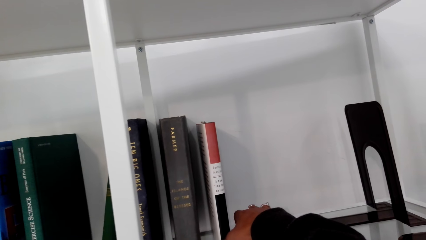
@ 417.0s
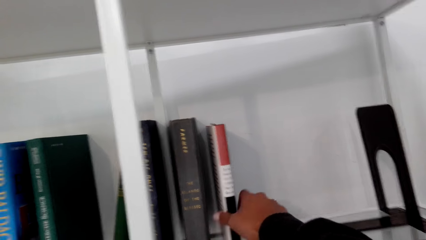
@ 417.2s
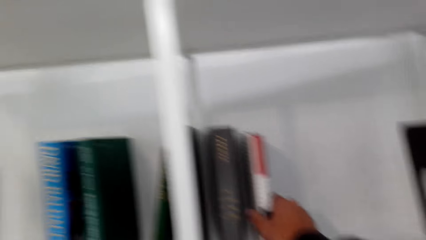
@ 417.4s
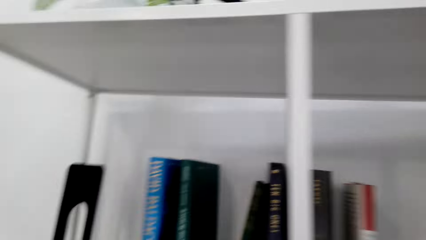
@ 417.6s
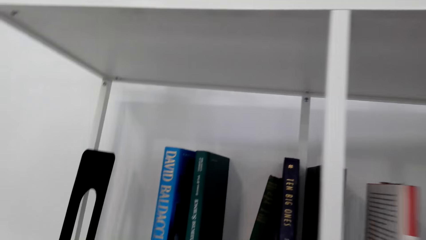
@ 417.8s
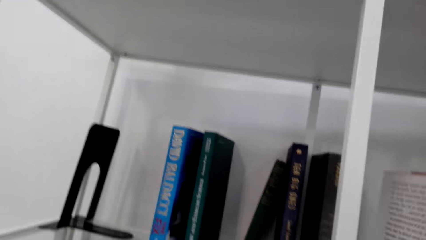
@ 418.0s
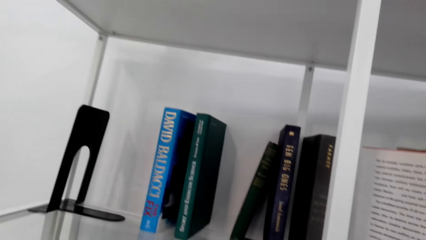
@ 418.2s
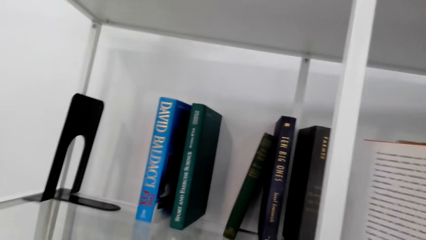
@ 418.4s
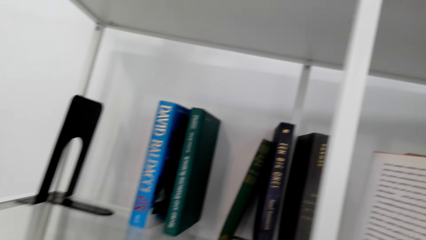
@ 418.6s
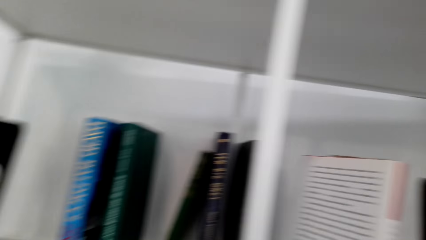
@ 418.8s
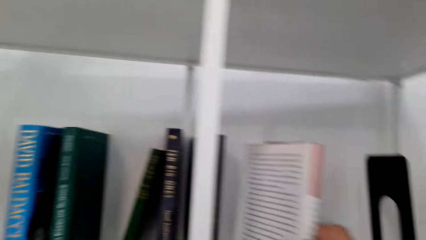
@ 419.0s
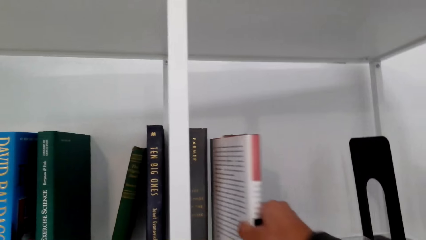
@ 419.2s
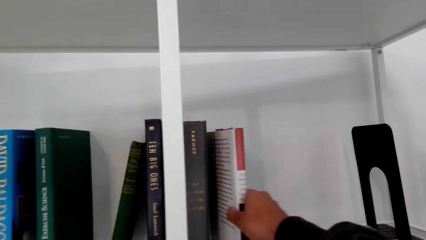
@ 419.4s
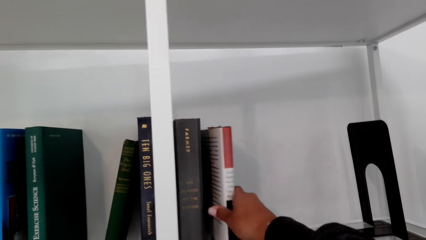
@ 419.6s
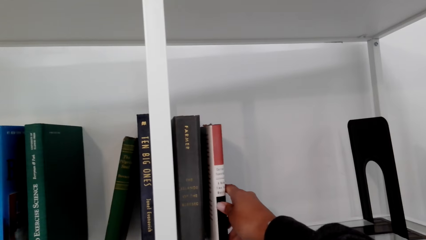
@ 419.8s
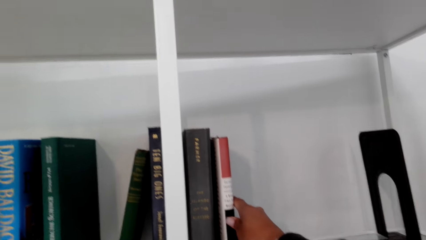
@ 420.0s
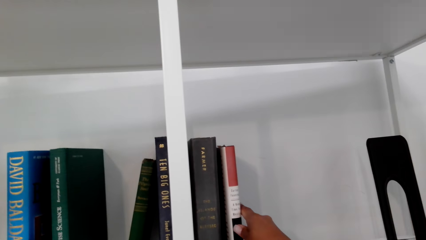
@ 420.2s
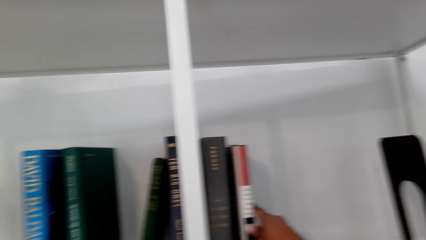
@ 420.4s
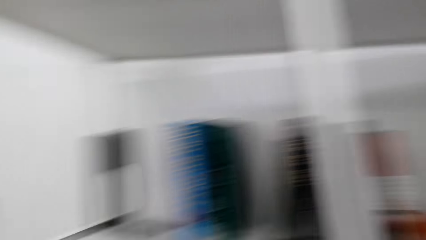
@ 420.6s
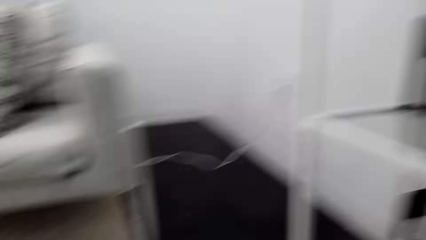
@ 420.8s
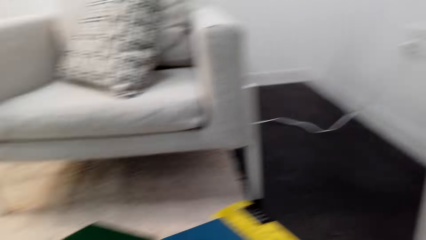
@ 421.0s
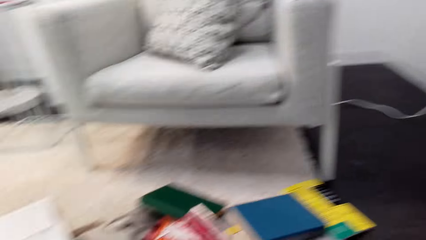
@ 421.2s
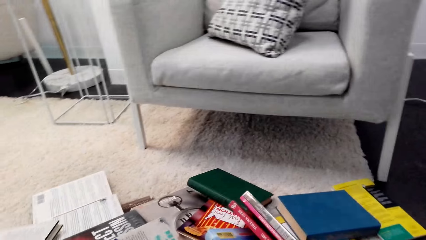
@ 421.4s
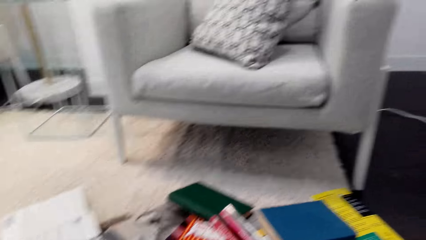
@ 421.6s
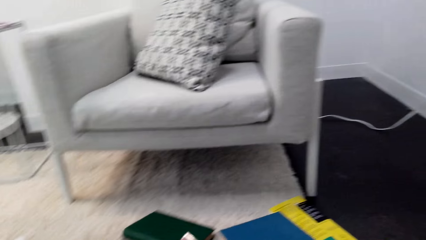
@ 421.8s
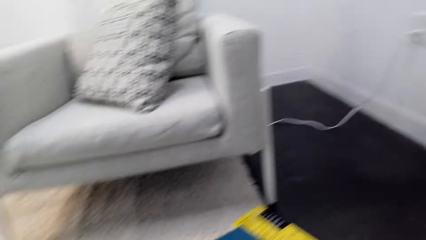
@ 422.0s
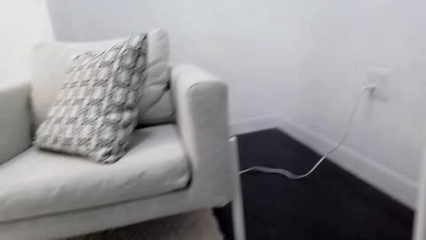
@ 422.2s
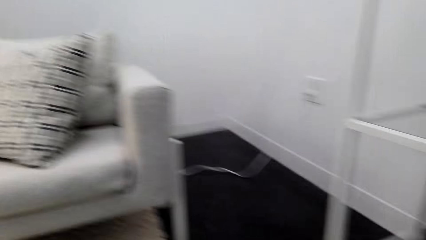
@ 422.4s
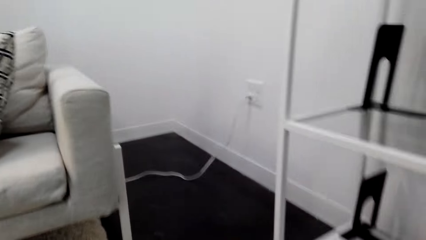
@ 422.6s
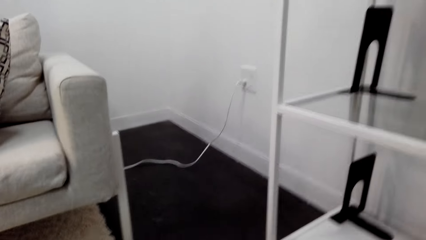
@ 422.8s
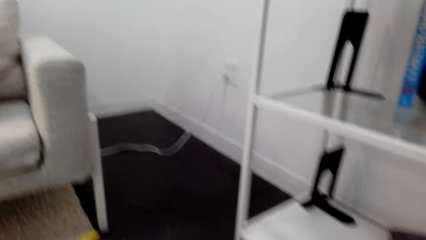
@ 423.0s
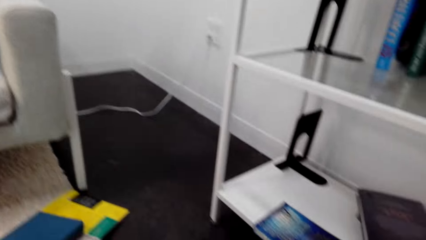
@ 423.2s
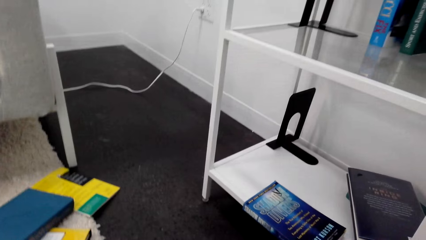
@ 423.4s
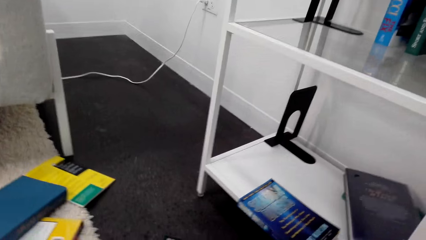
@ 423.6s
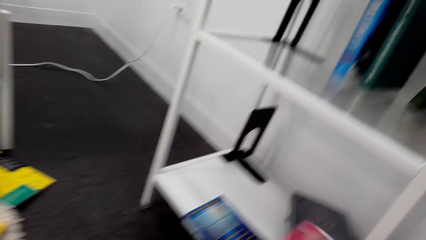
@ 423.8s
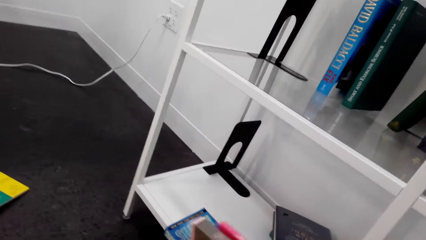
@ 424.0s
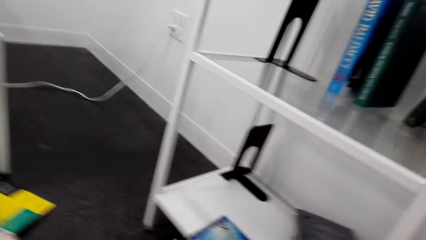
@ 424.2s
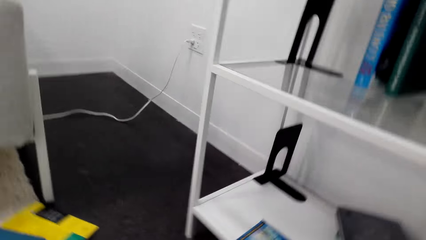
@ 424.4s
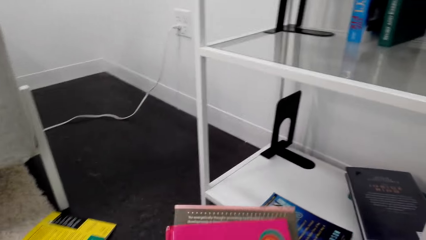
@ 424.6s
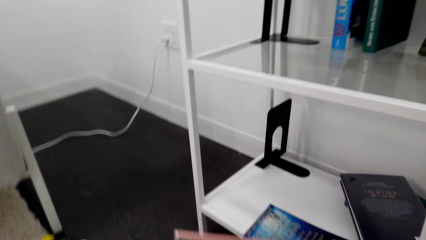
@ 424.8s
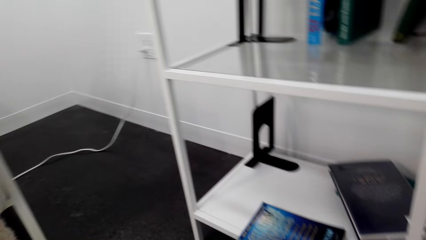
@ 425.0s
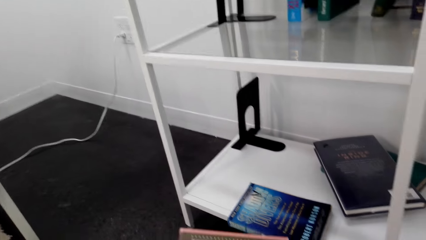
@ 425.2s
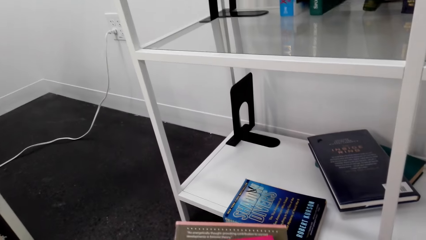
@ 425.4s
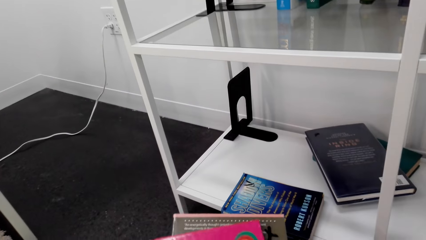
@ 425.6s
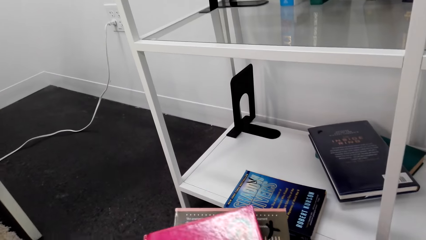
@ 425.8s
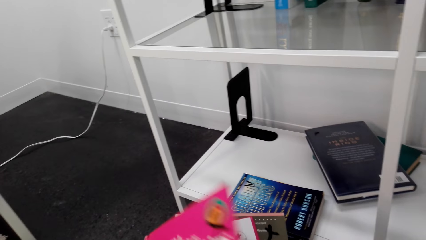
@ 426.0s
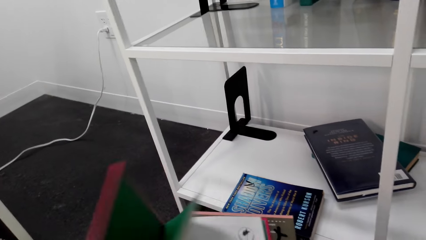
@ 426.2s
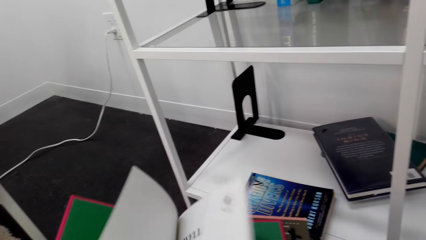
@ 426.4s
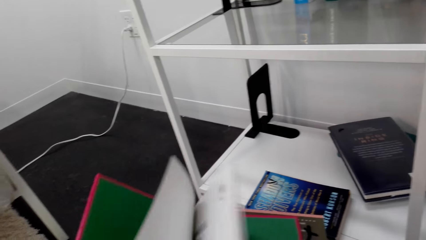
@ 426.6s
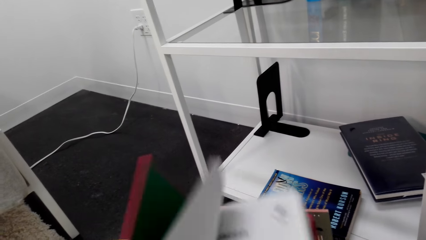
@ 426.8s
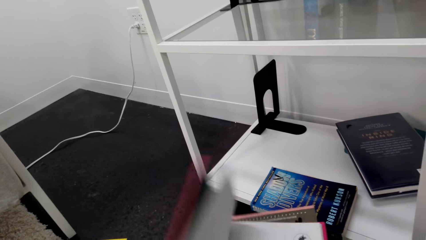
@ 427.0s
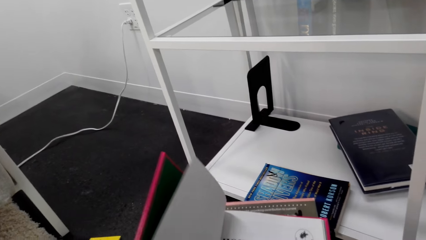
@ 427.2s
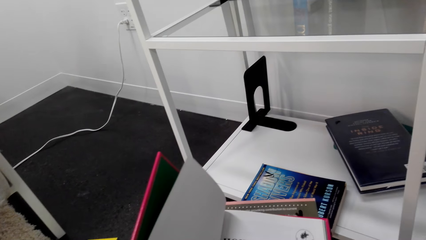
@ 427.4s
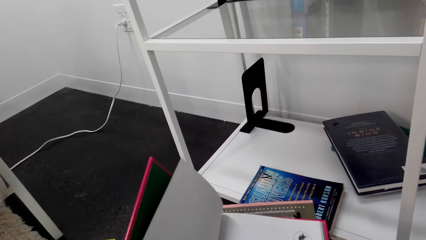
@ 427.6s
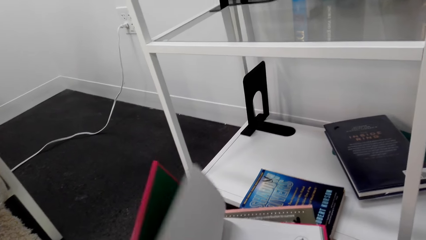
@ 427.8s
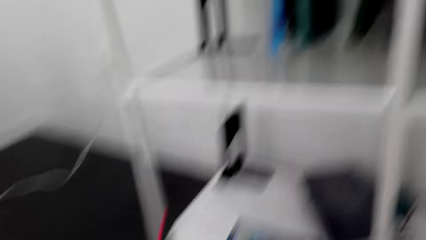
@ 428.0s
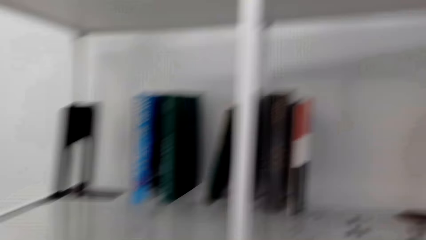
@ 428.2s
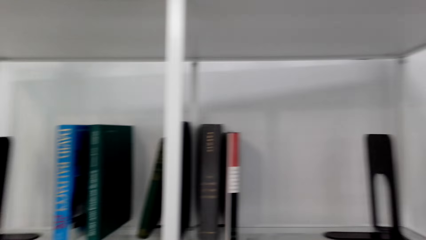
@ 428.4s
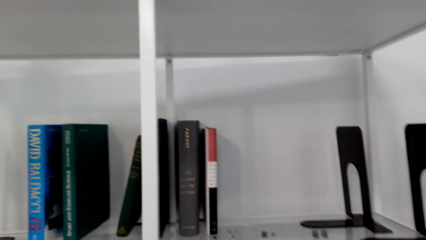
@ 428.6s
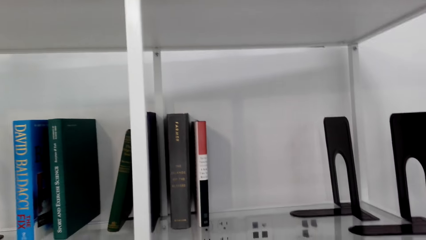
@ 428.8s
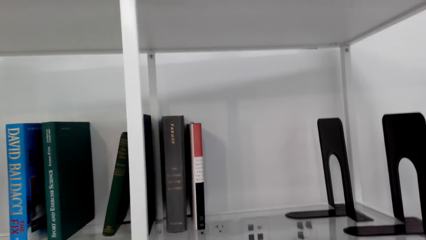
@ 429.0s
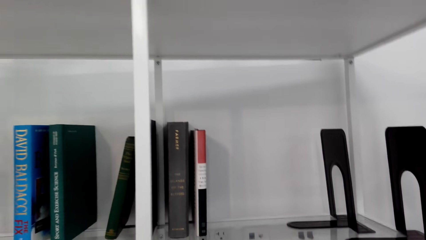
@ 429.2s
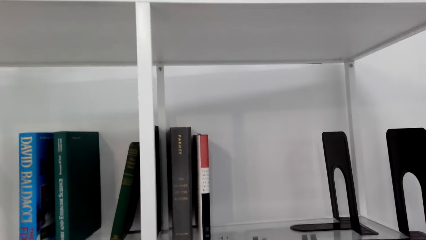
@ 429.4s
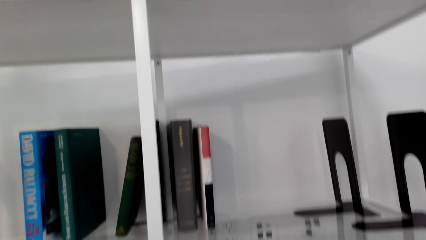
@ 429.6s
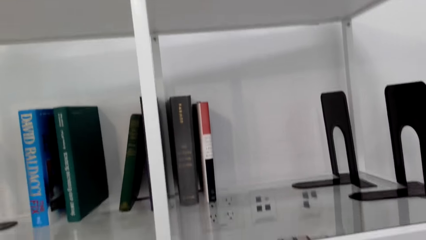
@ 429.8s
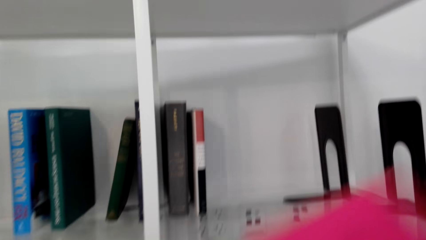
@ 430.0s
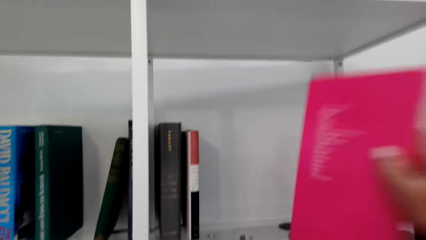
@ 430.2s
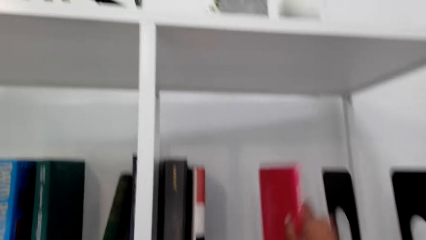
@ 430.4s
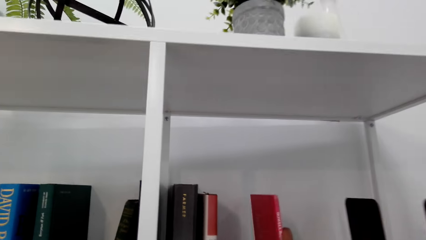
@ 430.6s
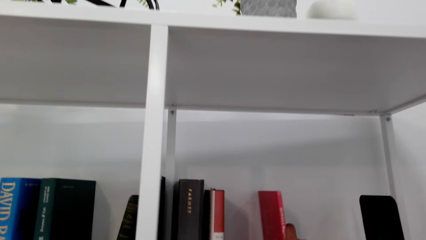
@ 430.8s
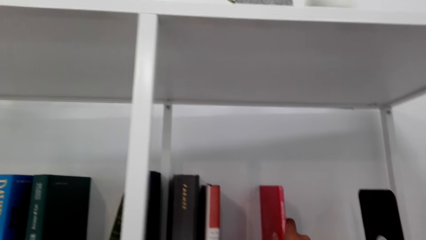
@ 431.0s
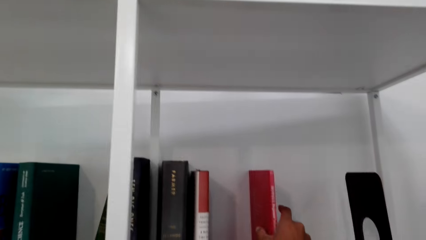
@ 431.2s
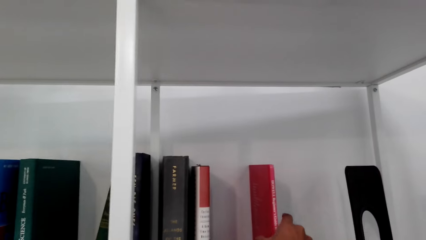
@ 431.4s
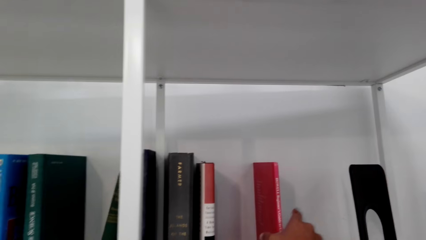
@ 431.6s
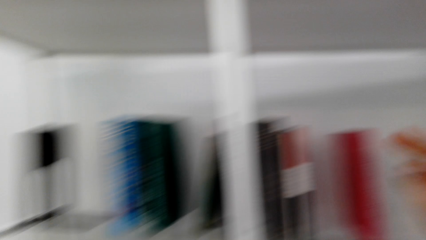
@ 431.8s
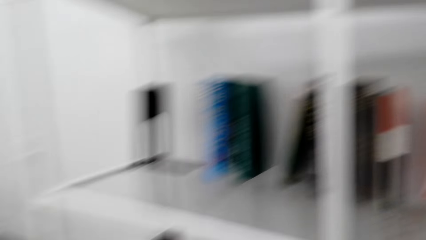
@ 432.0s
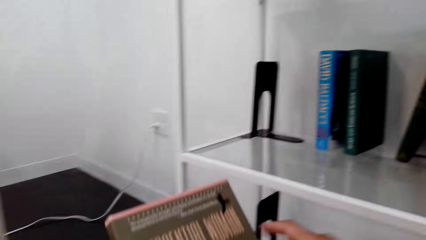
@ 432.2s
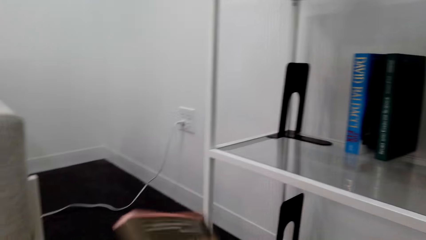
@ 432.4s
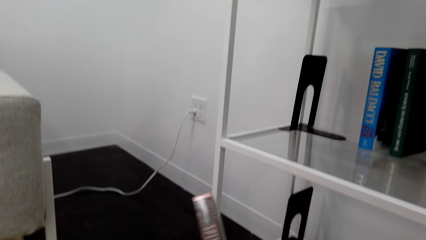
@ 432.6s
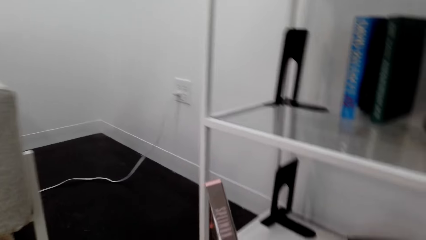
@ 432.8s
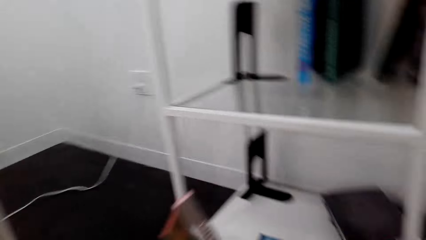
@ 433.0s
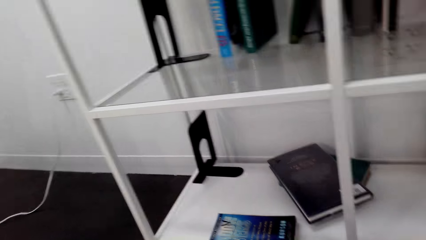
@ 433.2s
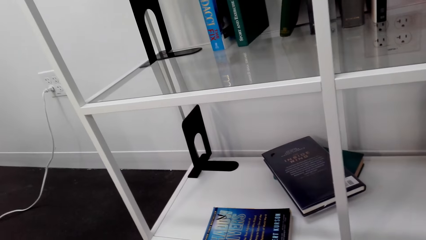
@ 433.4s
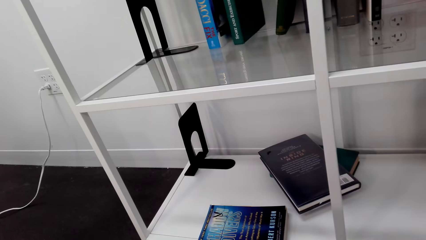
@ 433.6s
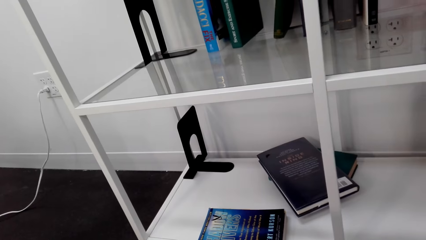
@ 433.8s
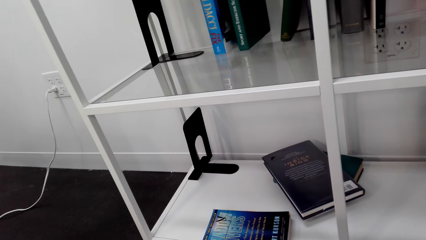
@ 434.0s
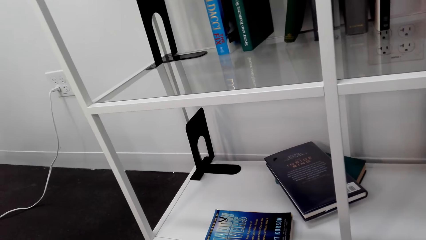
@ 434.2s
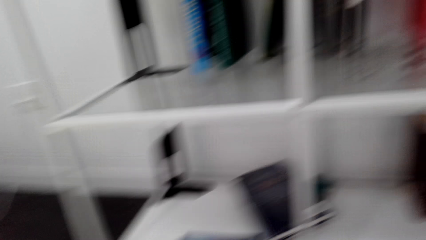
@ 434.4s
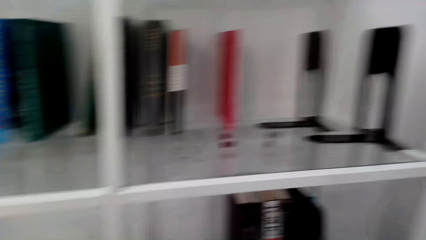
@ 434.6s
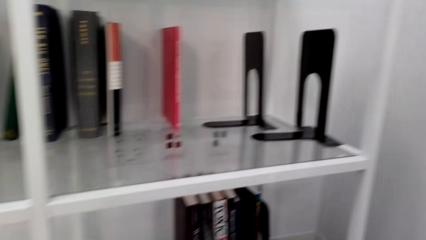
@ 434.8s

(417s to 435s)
The camera wearer grabs a book. They place the book on the shelf. They look around. They open the book. They look at the shelf. They place the book on the shelf. They lift the book.
